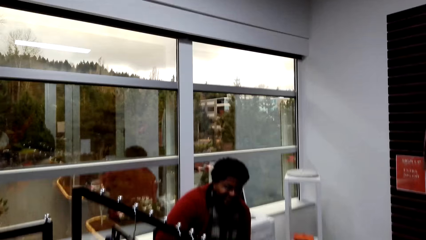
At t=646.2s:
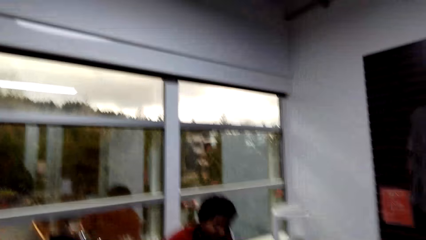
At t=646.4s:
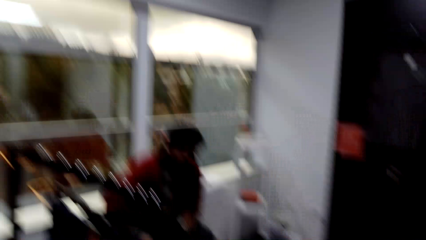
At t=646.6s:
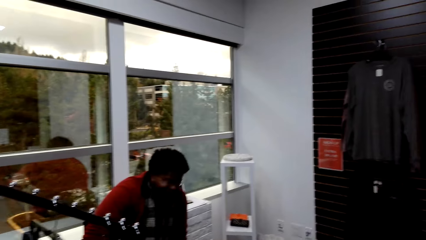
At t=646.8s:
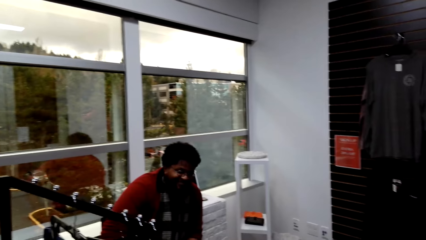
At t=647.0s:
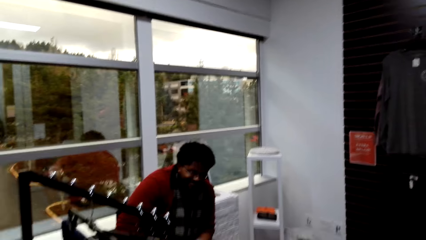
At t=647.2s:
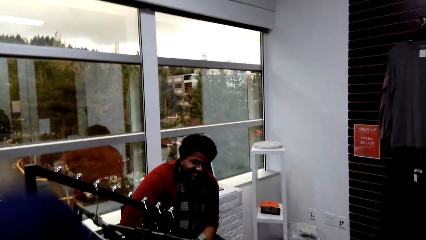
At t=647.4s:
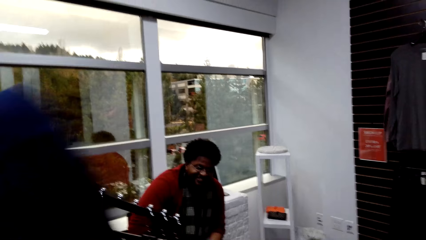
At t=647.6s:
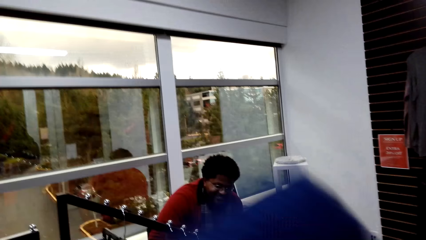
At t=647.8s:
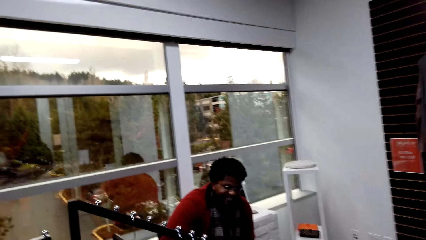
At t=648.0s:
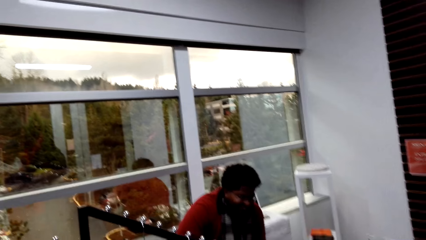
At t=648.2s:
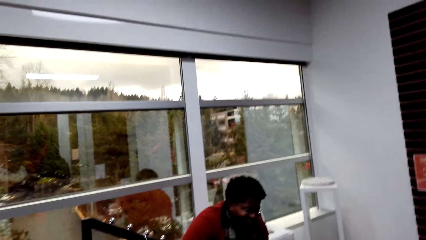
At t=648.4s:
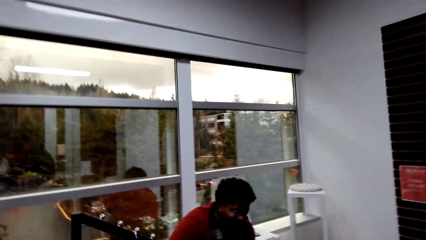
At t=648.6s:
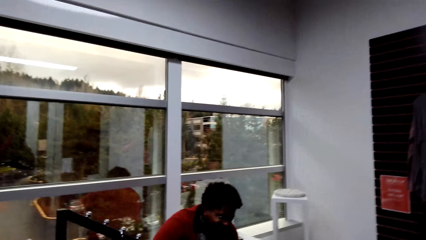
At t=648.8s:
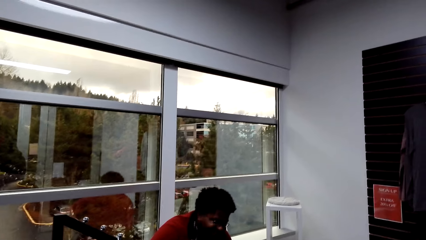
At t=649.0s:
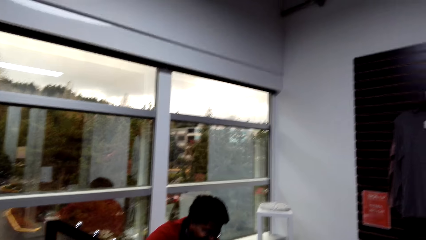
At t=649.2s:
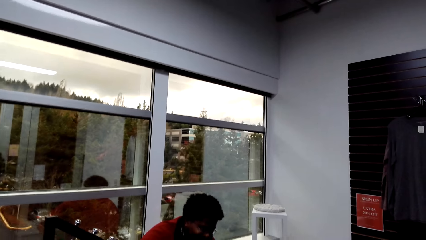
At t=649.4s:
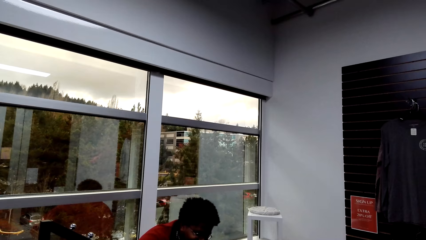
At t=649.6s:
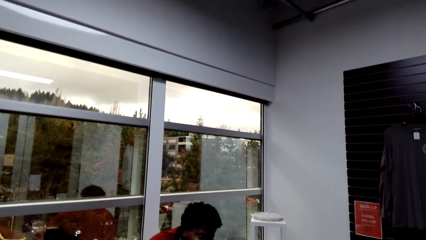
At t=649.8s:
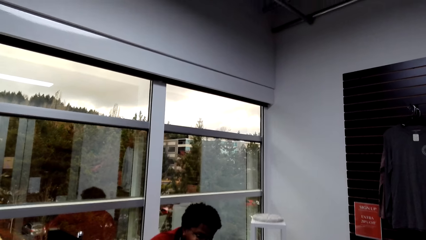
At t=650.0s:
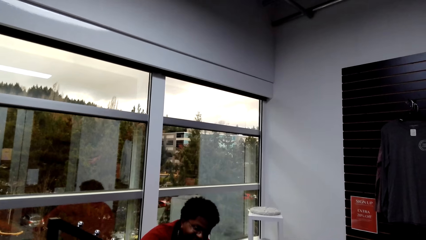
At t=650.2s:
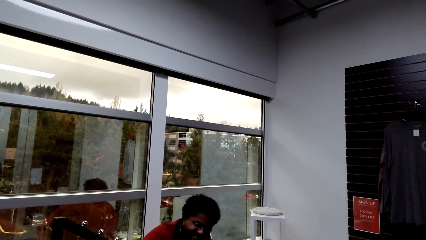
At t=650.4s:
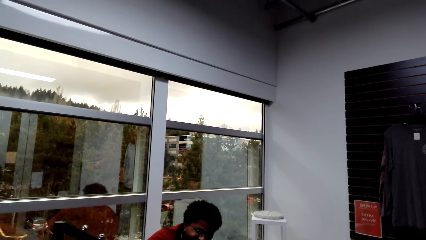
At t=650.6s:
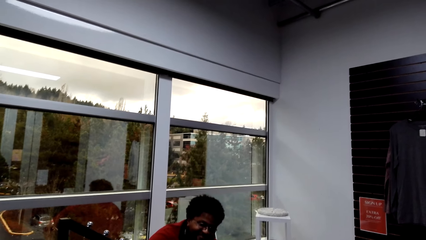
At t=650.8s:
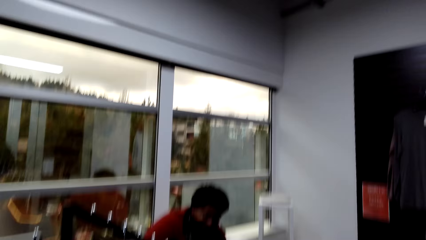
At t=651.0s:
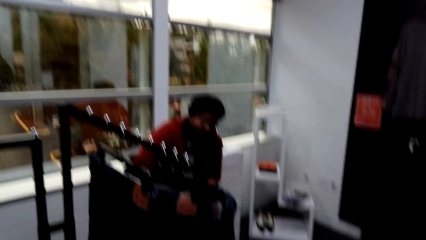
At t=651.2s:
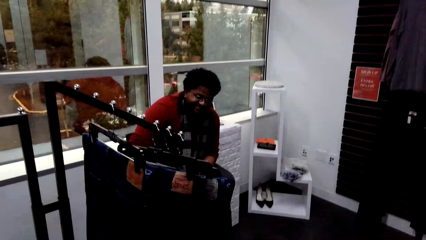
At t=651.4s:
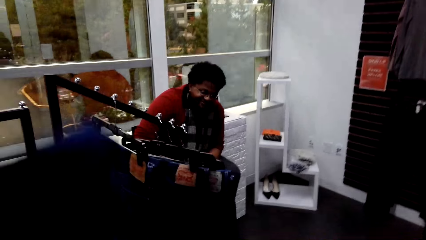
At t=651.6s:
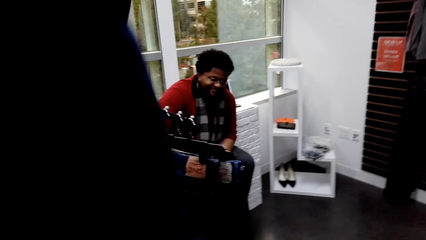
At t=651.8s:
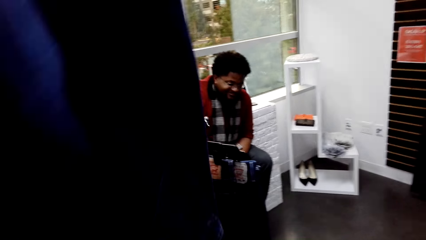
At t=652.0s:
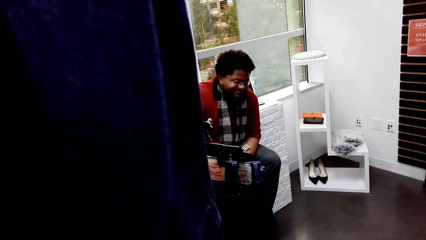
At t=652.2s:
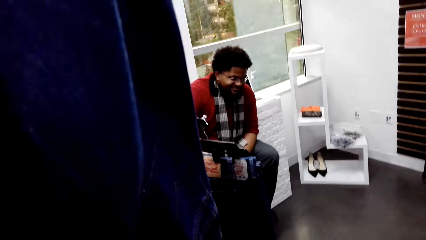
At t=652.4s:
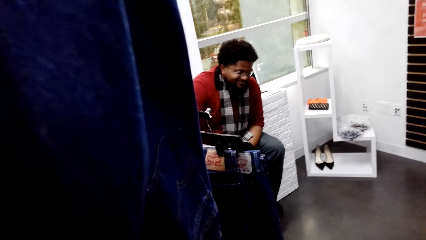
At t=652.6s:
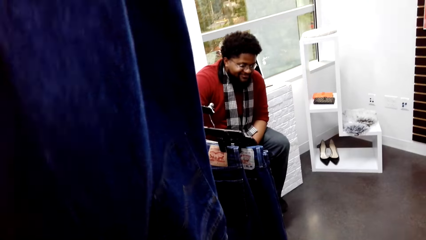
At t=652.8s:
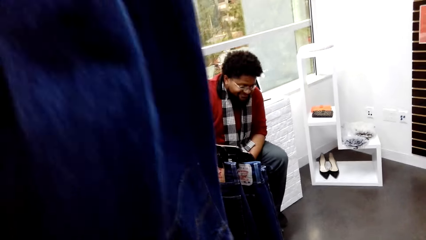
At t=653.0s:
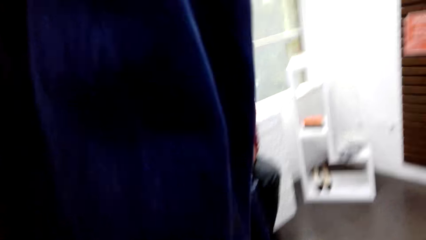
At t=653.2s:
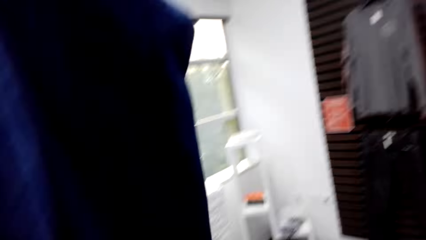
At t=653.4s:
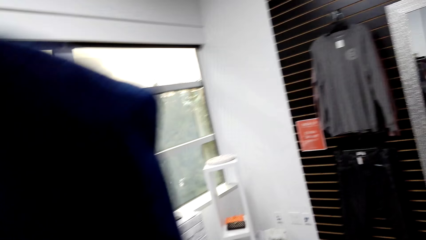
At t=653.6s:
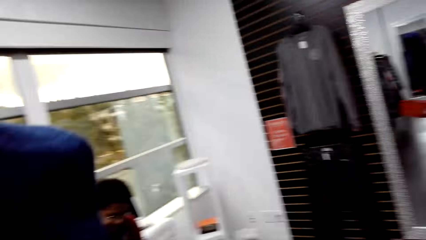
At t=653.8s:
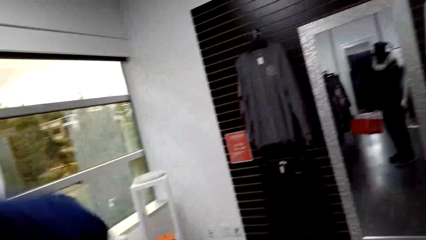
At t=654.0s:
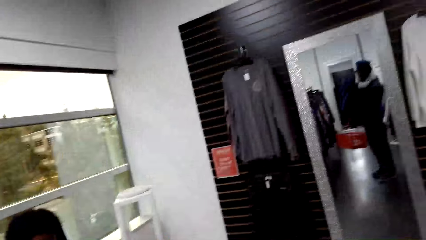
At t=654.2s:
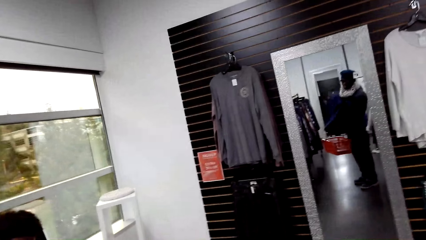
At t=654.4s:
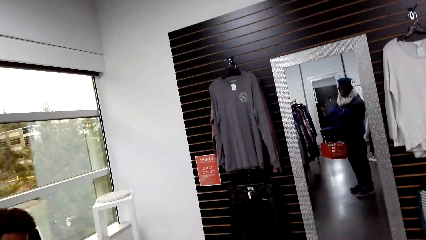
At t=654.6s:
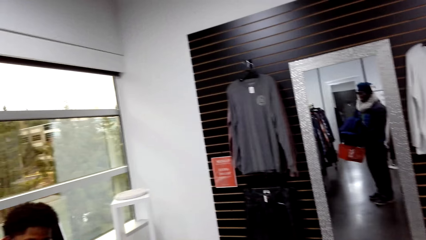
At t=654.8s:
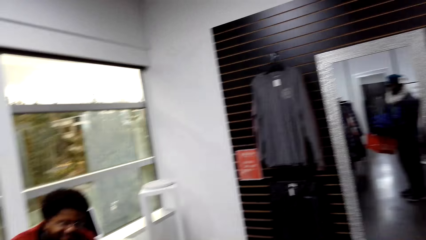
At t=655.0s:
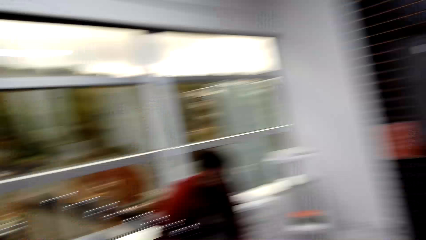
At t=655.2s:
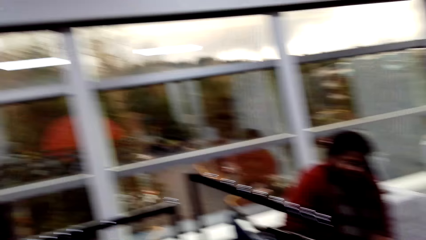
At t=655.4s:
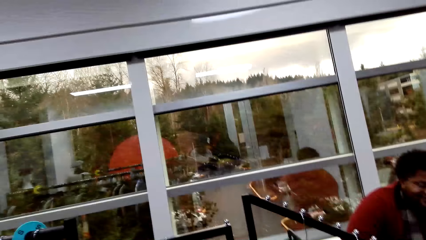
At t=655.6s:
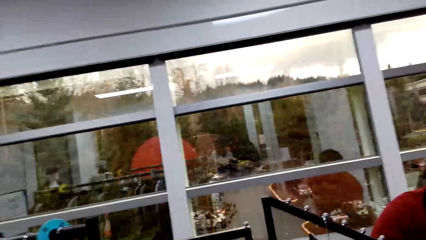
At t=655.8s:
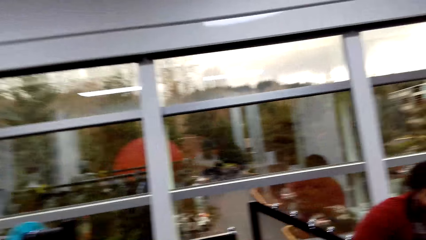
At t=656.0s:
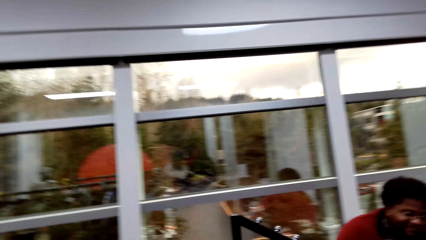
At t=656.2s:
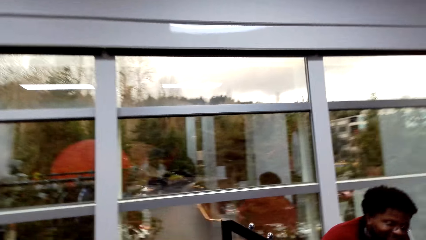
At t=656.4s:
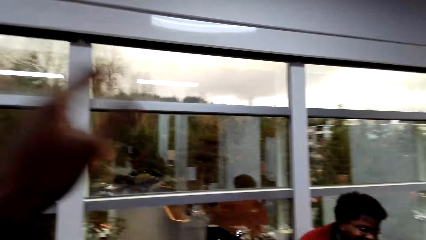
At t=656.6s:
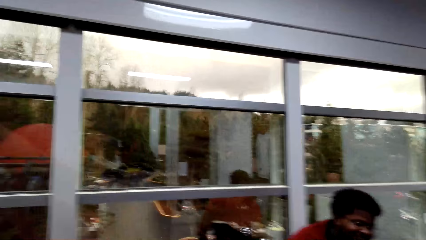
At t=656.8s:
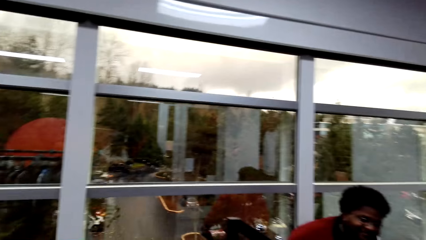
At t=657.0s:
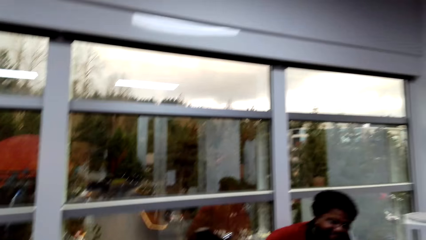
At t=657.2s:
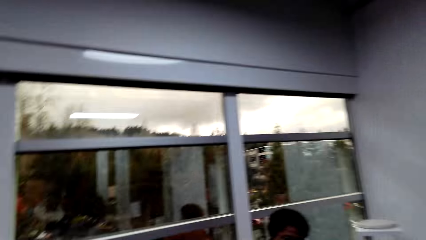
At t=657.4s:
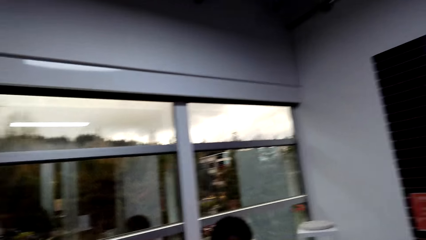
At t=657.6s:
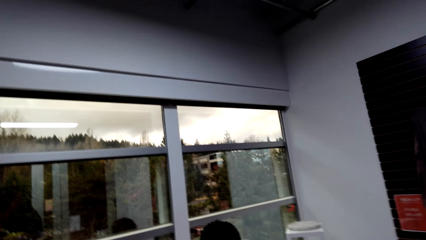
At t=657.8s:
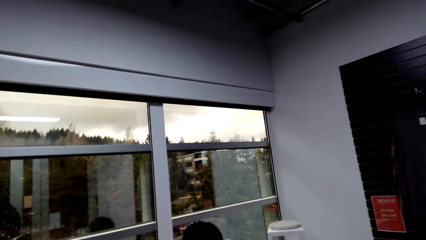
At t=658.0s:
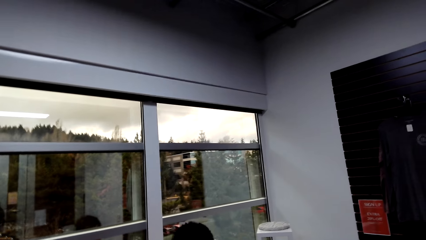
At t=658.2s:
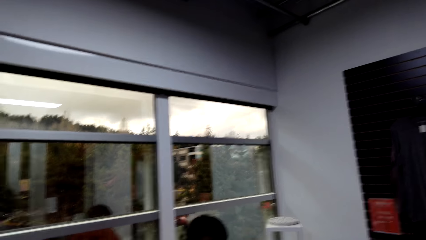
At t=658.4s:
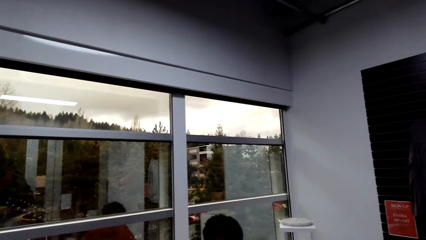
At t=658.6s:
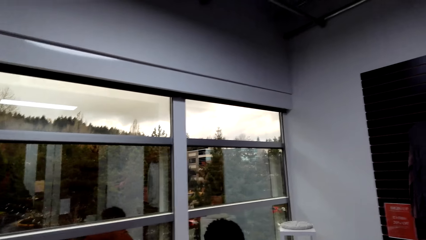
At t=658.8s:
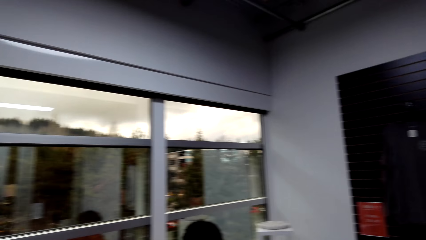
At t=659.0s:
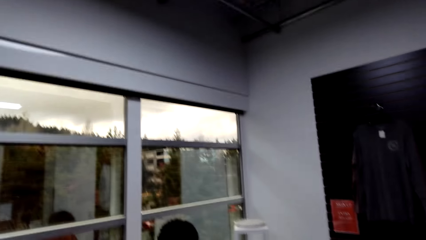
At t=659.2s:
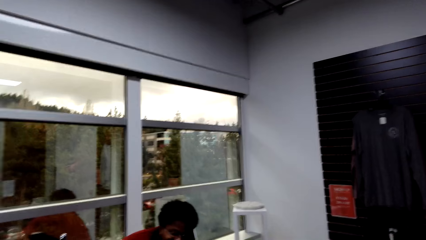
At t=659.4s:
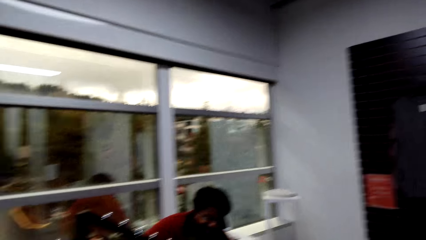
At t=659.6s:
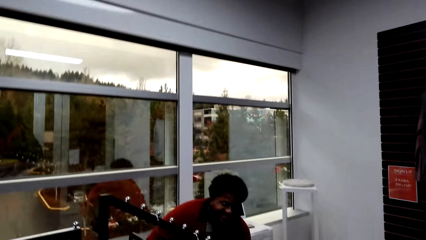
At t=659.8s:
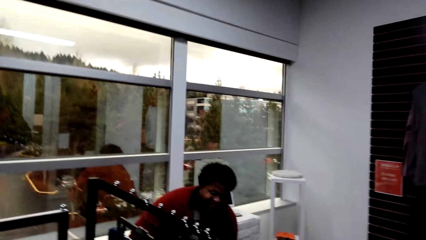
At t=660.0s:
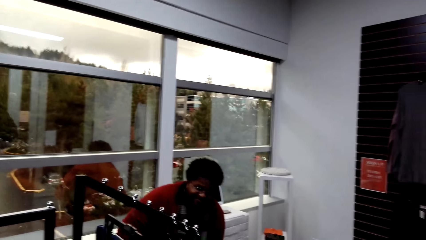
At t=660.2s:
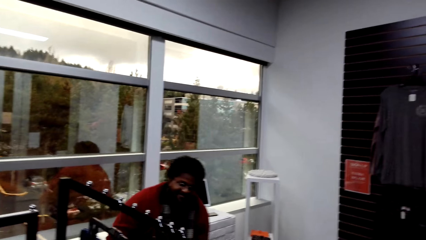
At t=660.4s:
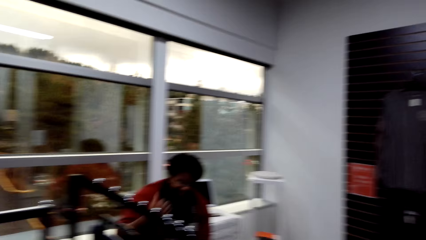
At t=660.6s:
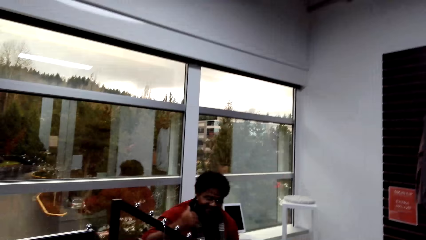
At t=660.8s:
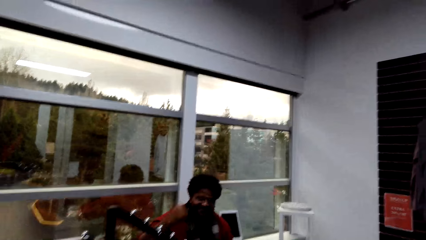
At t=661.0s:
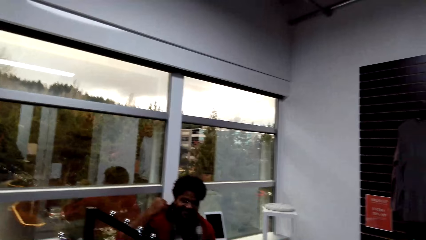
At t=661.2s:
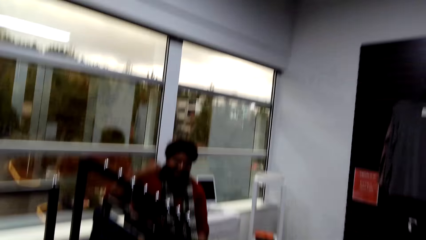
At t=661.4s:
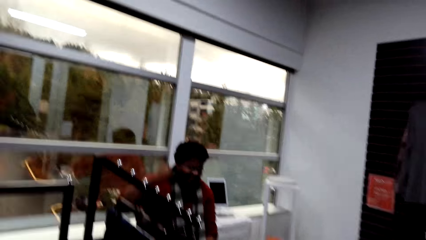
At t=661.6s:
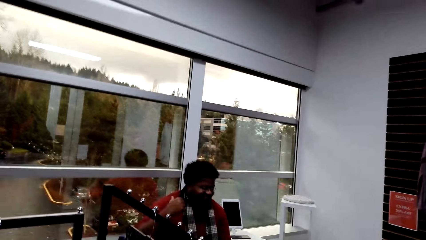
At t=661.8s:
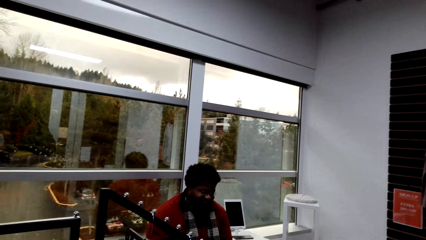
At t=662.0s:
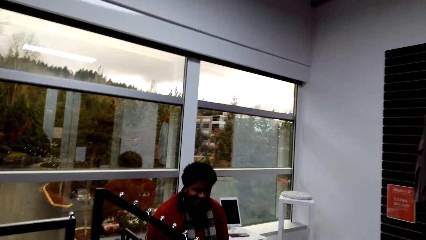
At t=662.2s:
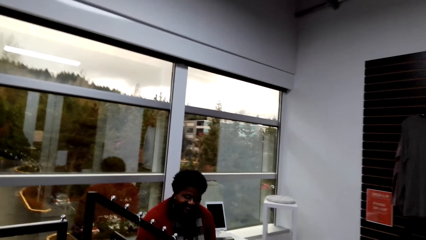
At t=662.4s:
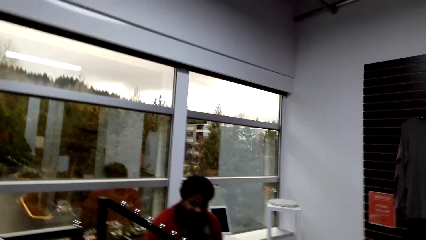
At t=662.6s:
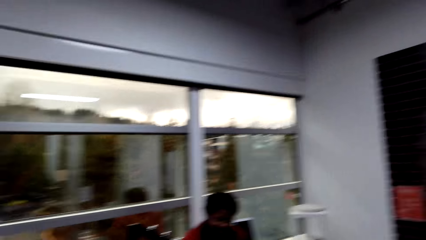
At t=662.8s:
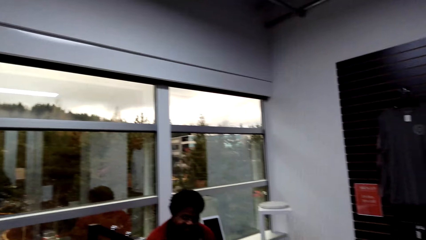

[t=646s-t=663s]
The camera wearer lifts cloths while talking to someone.
